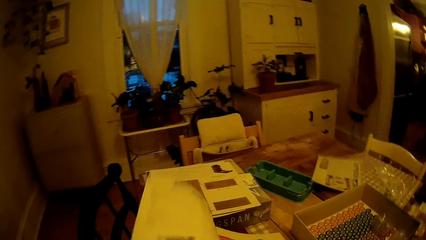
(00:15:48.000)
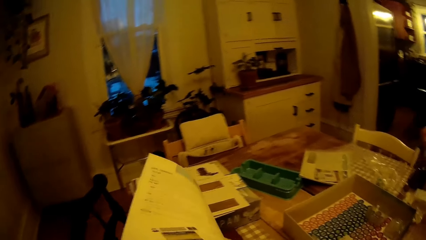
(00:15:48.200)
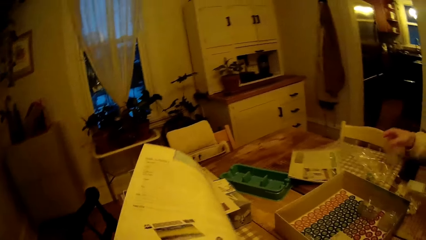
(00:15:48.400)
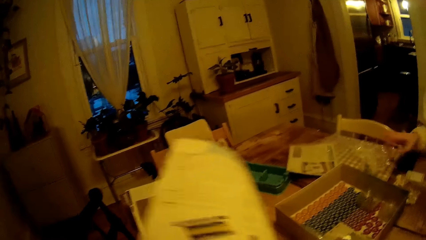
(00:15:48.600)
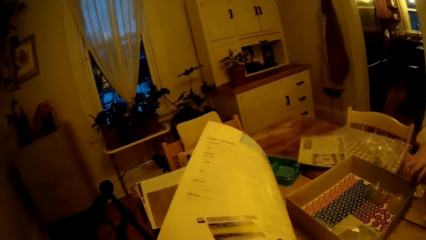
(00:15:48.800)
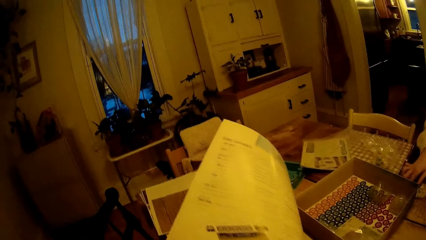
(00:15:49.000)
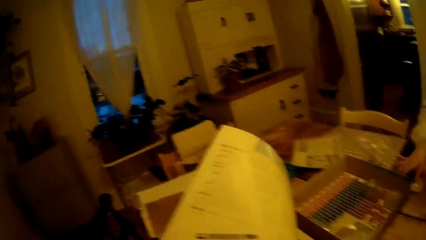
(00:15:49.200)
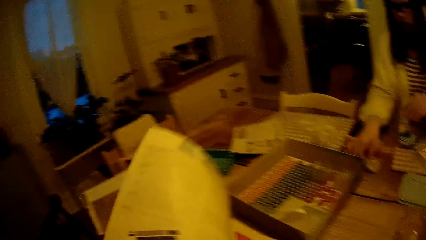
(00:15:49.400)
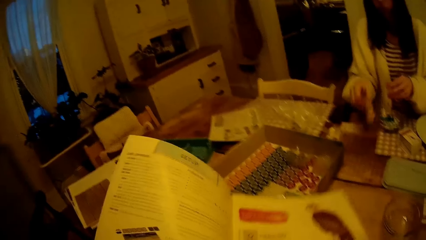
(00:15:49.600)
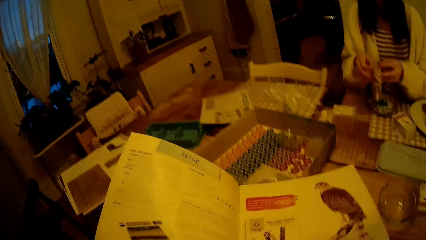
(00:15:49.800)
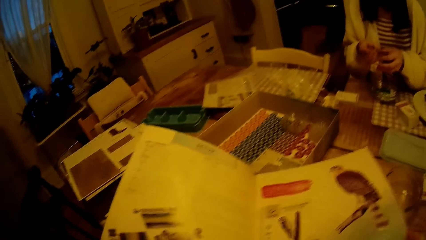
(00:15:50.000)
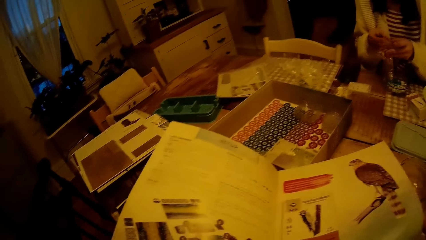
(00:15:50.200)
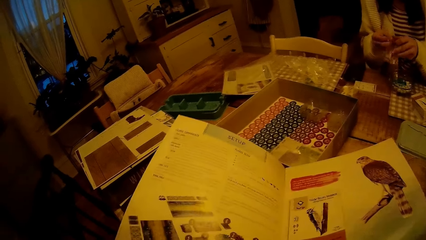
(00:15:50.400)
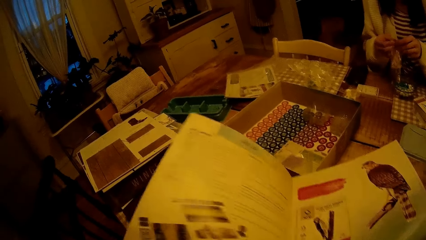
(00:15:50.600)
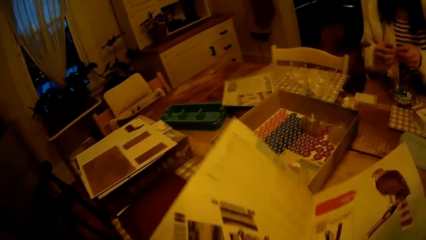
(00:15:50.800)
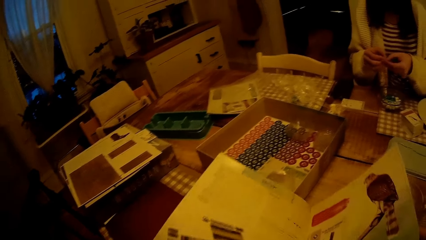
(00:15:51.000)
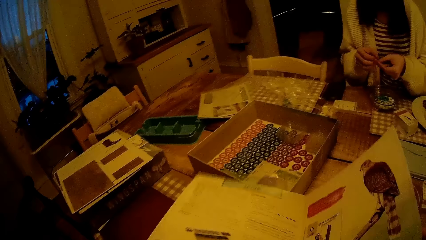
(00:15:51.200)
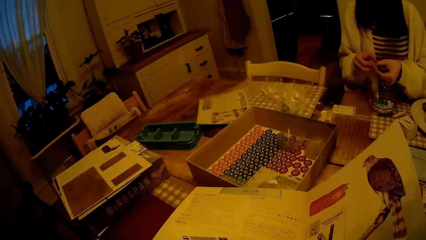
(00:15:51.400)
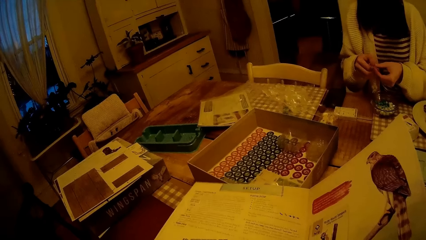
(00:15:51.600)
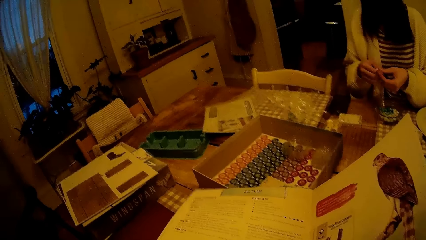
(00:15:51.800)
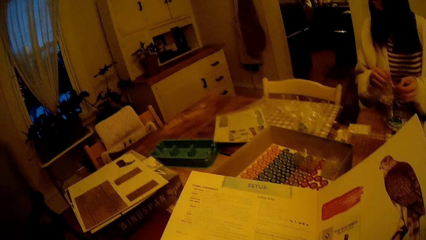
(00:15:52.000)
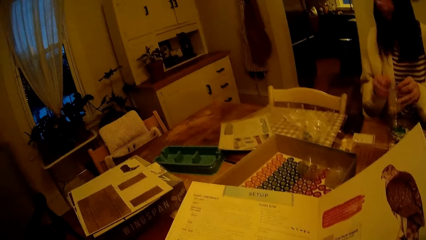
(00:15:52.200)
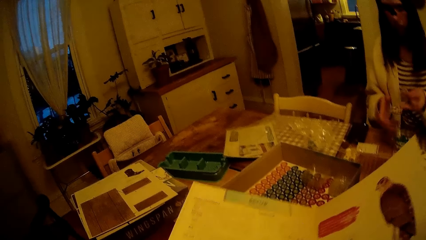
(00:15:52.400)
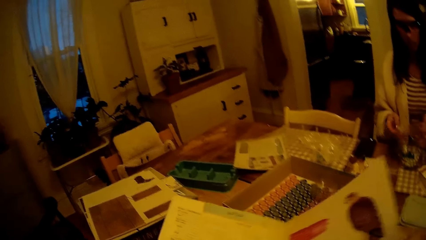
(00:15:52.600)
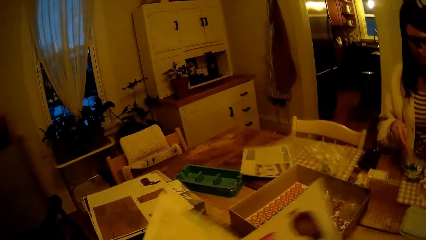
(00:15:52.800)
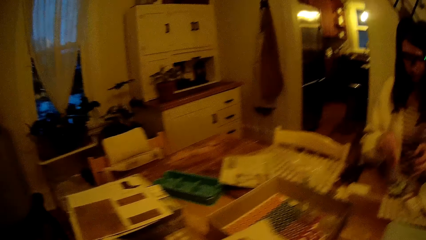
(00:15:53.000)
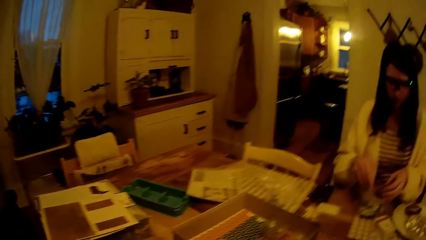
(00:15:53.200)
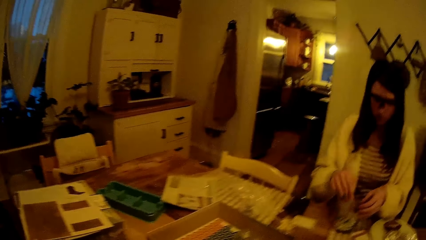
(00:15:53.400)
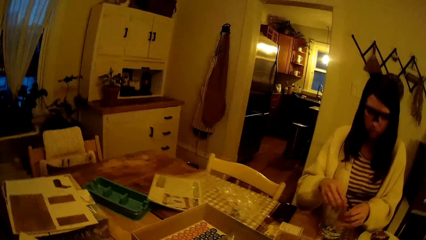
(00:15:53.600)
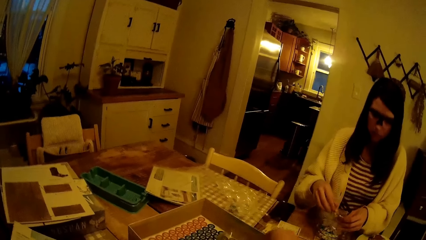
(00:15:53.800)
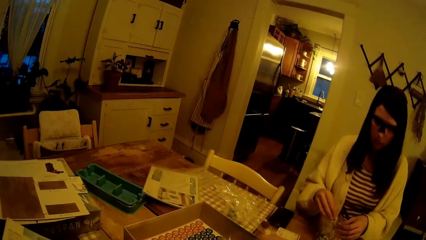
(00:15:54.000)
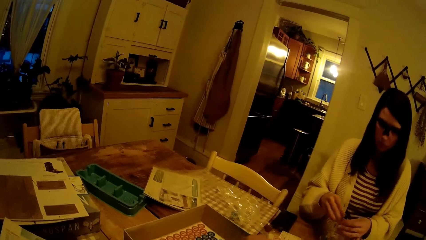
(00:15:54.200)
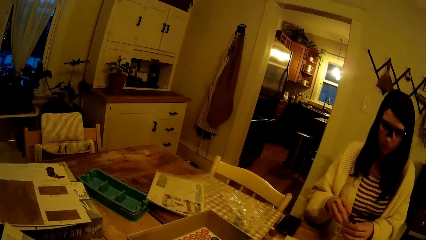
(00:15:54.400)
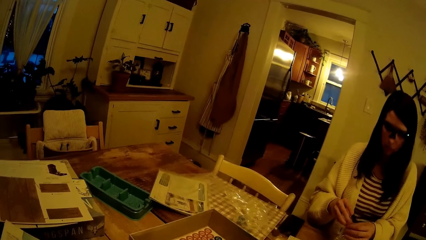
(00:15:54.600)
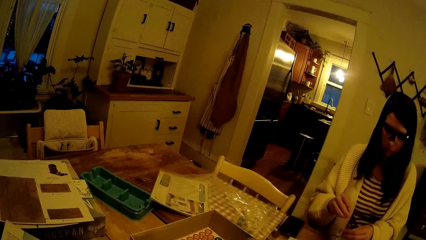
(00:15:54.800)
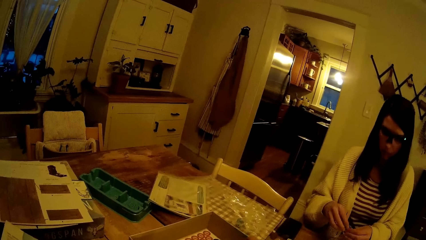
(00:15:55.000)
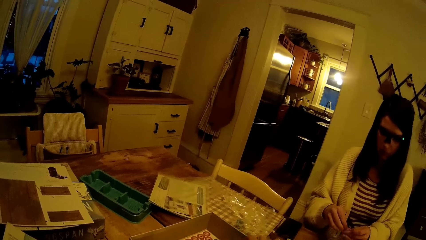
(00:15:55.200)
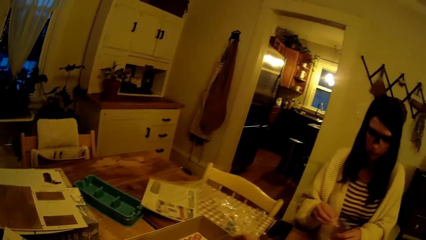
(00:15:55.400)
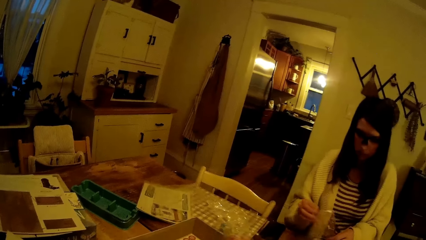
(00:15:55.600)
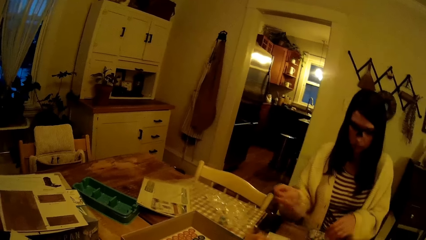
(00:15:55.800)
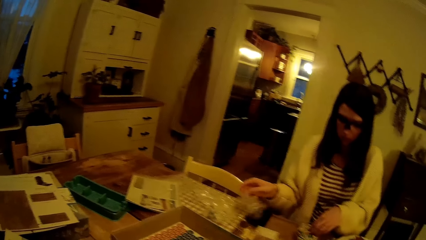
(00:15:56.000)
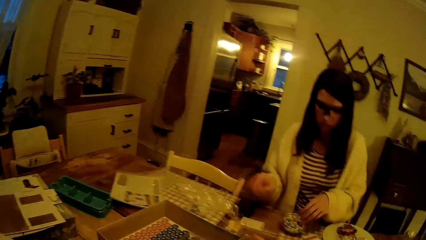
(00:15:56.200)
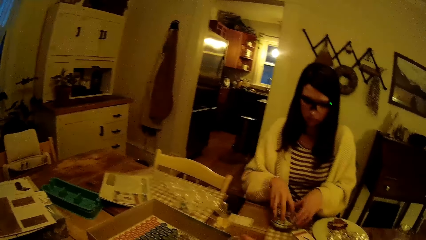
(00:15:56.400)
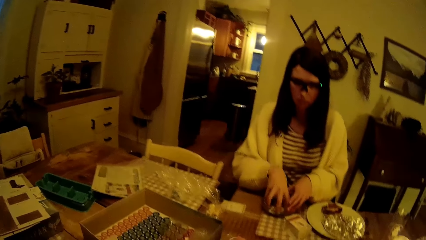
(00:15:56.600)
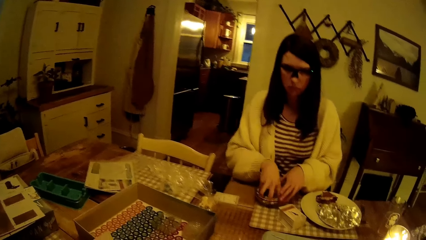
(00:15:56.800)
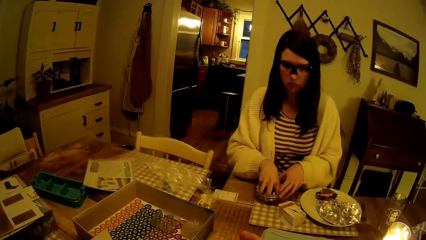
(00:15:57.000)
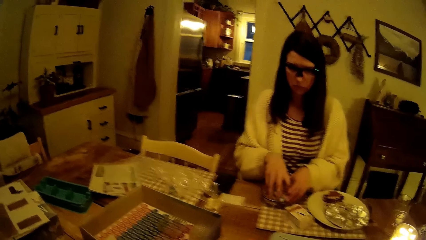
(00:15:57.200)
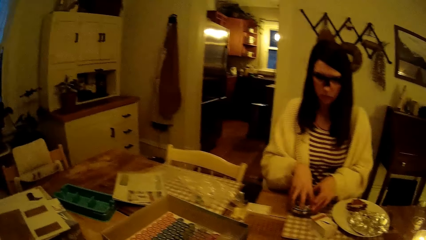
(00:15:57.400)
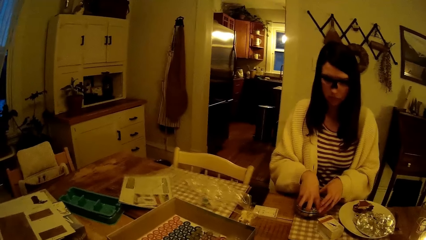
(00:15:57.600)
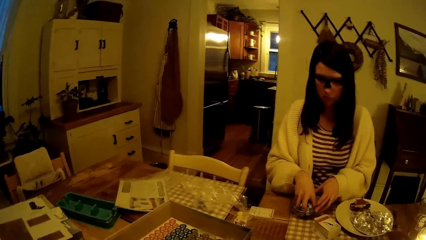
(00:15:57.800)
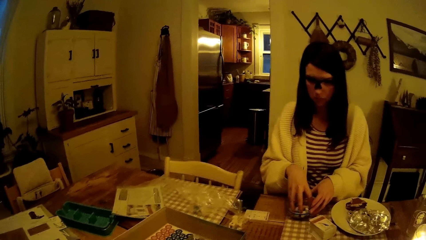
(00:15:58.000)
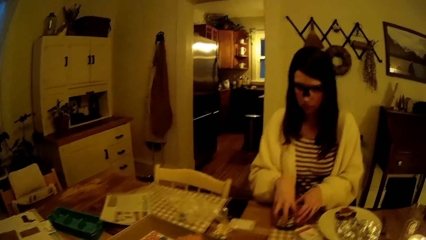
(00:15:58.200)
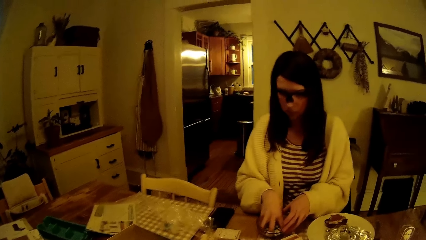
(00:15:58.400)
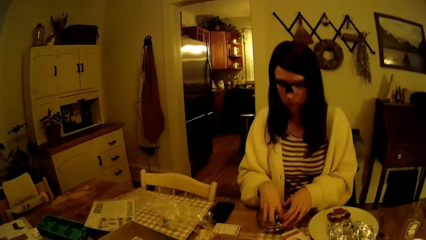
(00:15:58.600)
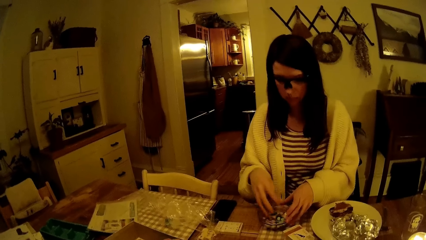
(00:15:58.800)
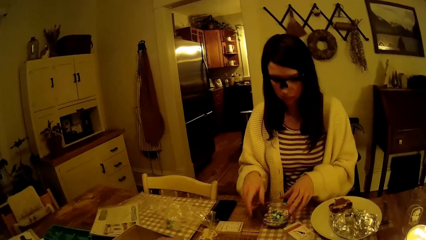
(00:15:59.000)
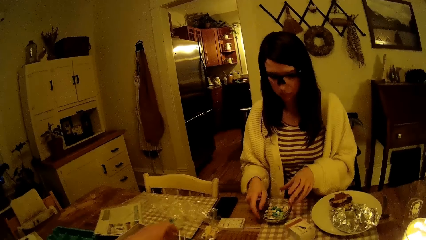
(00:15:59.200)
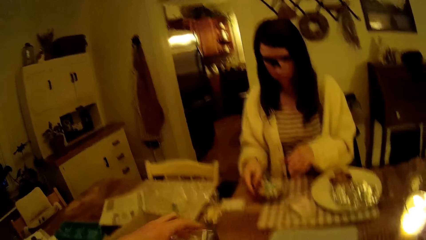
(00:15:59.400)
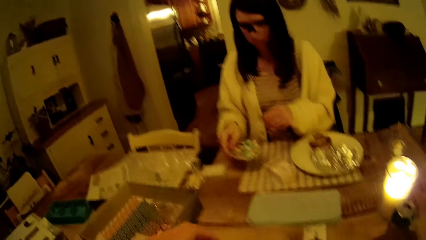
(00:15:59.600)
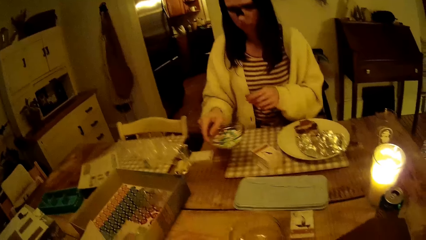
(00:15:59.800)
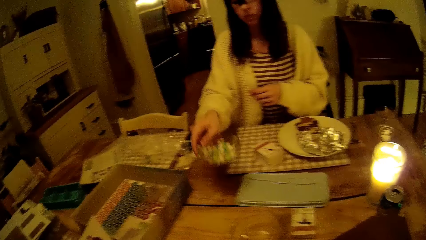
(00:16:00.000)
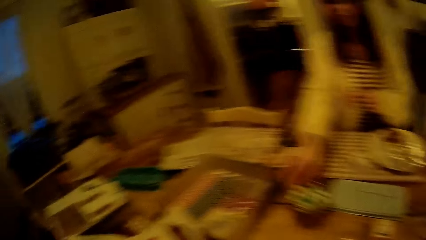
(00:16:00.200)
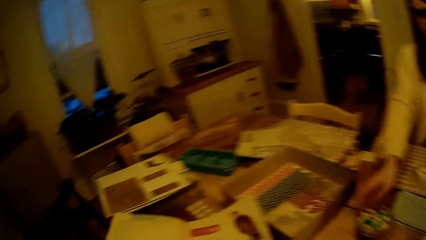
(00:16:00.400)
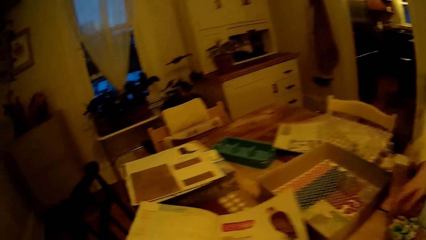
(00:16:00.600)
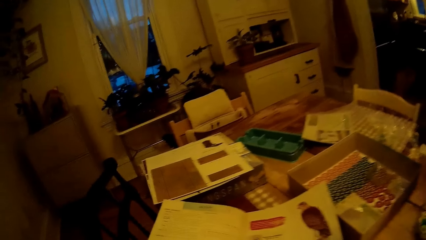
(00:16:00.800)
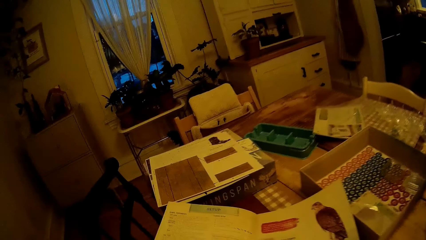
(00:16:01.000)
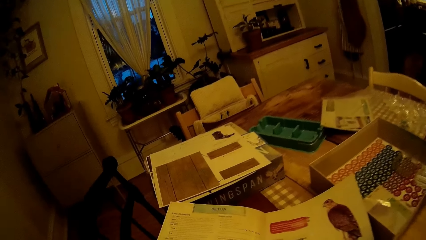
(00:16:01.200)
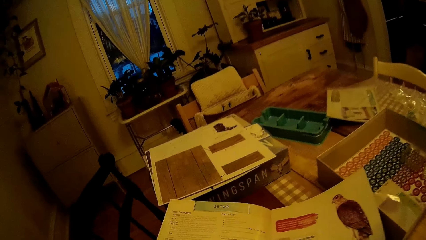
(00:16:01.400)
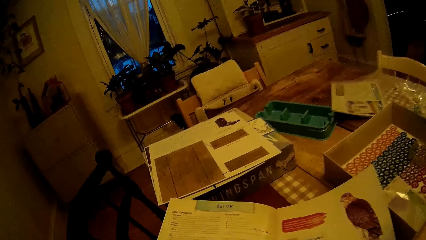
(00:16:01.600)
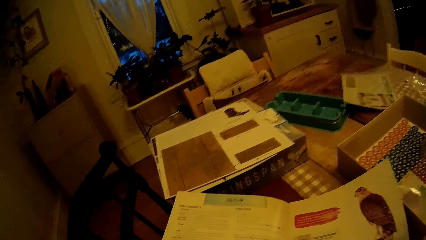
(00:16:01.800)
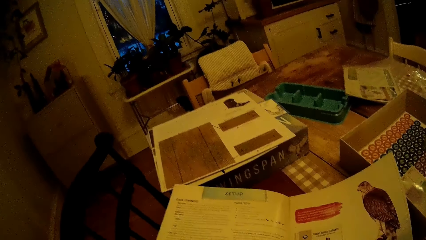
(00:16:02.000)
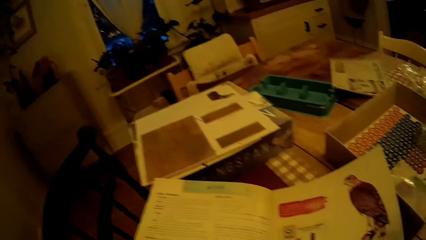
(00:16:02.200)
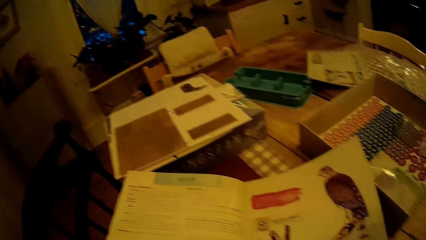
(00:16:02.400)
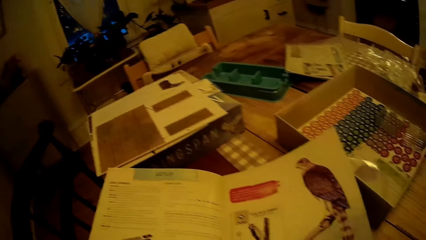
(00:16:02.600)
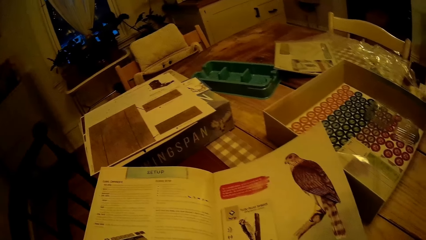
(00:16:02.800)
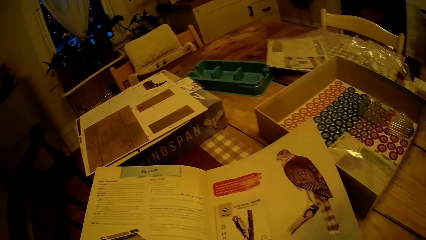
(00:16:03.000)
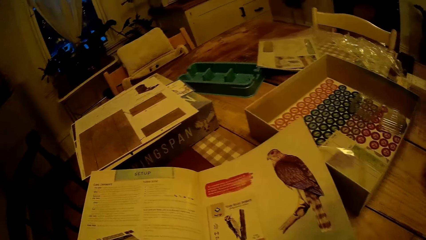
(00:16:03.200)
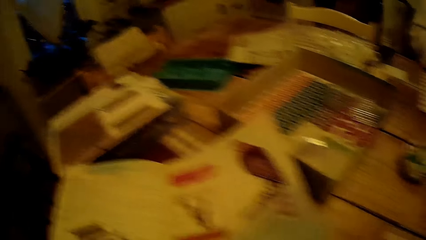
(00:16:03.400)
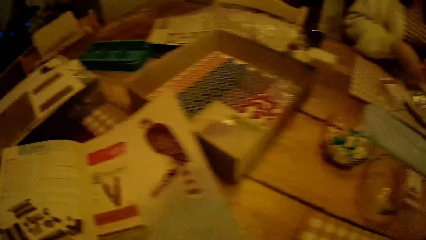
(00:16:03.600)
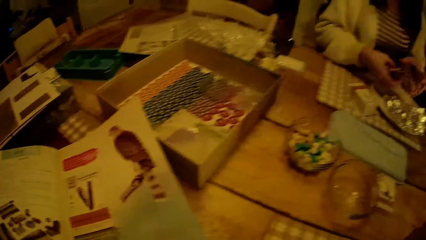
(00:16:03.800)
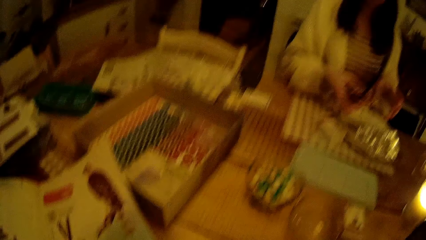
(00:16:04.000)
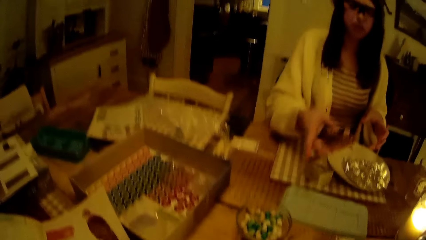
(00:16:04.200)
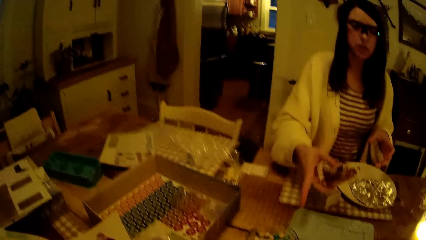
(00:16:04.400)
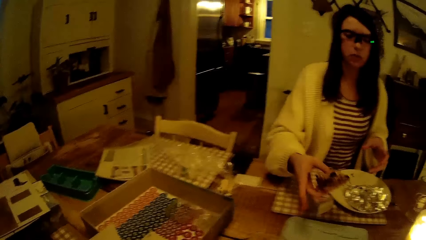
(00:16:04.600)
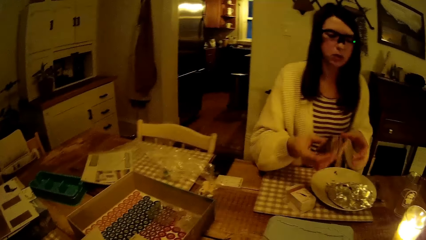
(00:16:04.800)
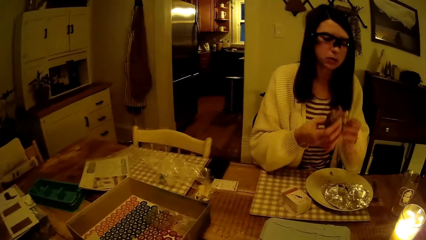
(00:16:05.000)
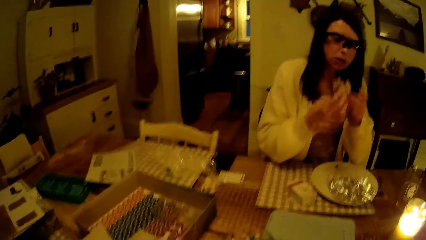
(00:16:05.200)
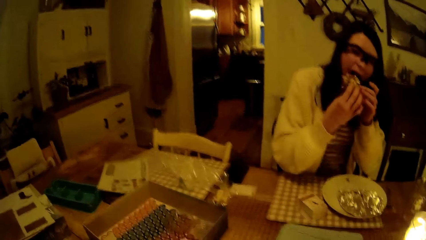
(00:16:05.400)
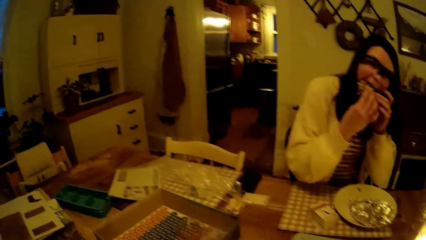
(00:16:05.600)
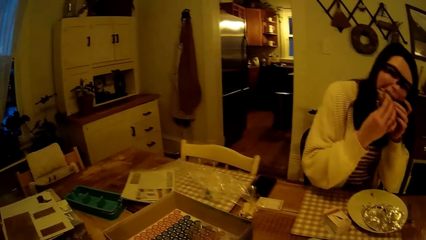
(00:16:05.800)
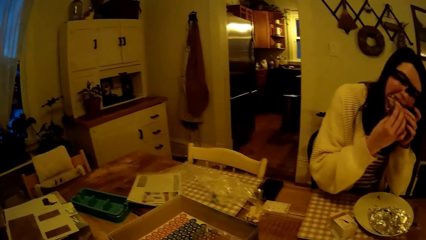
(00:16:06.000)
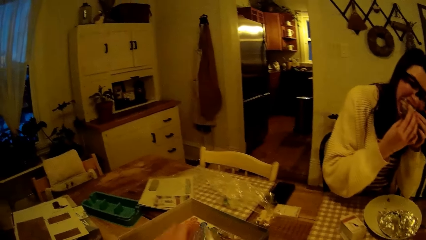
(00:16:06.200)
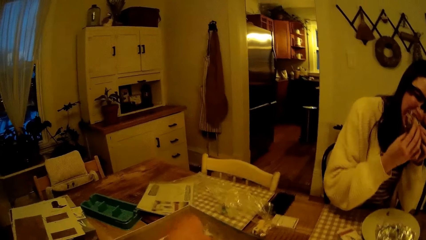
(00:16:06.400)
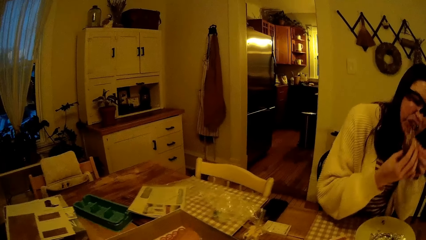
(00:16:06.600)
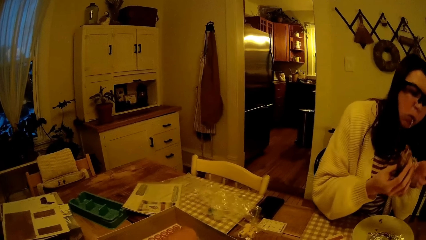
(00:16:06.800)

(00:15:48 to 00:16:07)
The camera wearer lifts a paper or booklet from the table with his left hand. A woman touches a pack from the table with her right hand. The woman picks up the pack from the table with her right hand. The woman holds the pack in her right hand with her left hand. The woman opens the pack with both hands. The camera wearer reads the booklet. The woman turns the pack upside-down with her hands. The camera wearer interacts with the woman. The woman pours some Wingspan eggs from the pack into the bowl on the table with her hands. The woman drops the pack on the table with her right hand. The woman mixes the Wingspan eggs in the bowl on the table with her hands. The woman carries the bowl on the table with her right hand. The woman picks up the bowl on the table. The woman shakes the Wingspan eggs in the bowl with her right hand. The woman drops the bowl on the table with her right hand. The camera wearer looks at the booklet. The woman holds the sandwich with her right hand. The woman points at the bowl on the table with her right hand. The woman eats the sandwich in her hands.
